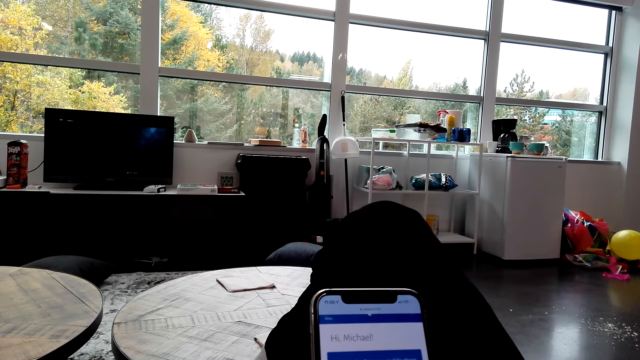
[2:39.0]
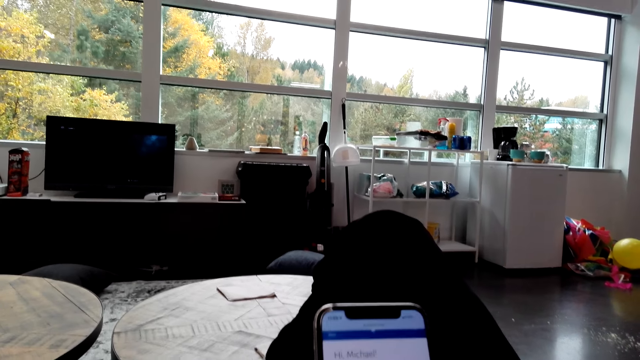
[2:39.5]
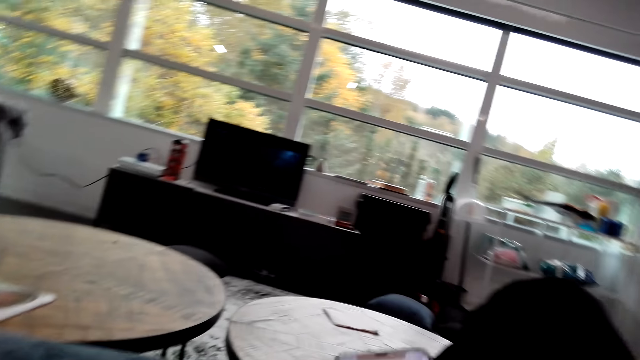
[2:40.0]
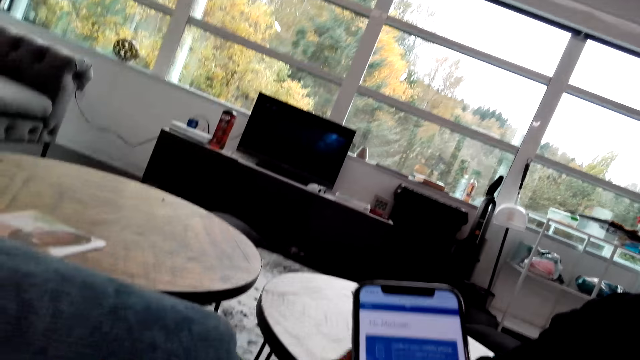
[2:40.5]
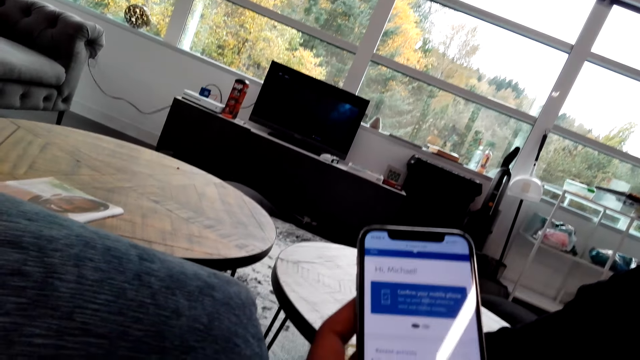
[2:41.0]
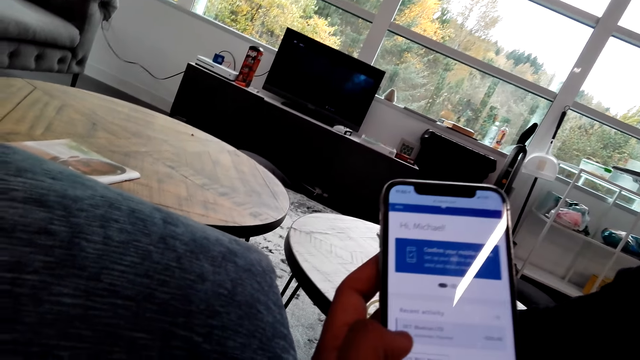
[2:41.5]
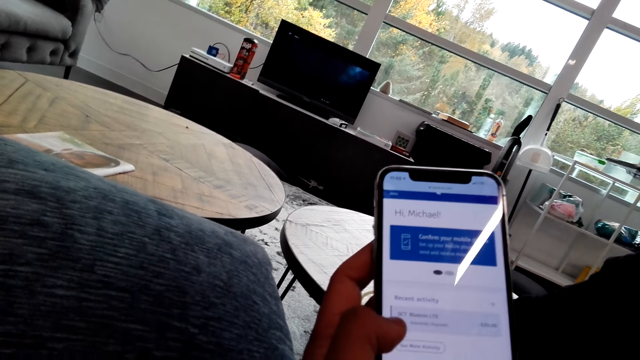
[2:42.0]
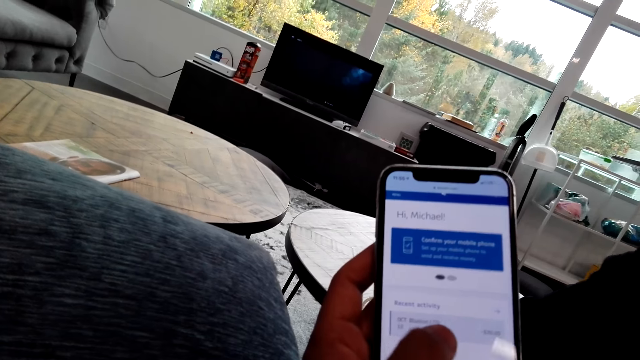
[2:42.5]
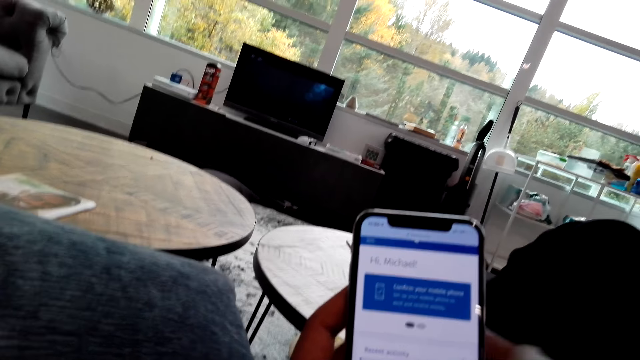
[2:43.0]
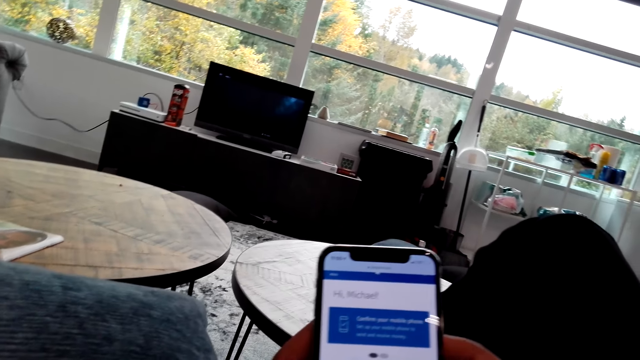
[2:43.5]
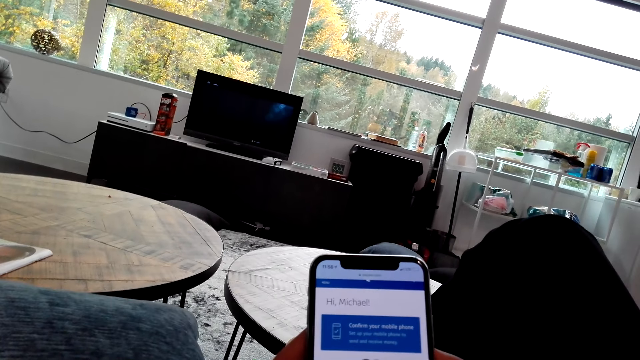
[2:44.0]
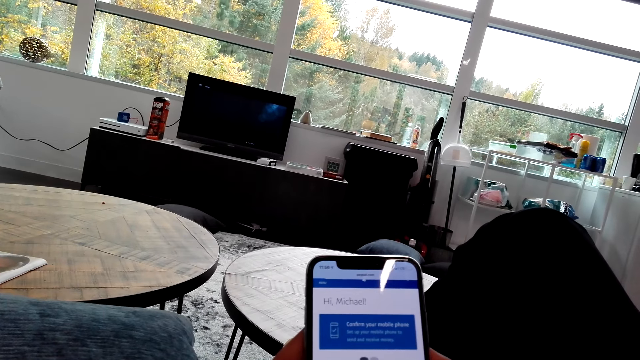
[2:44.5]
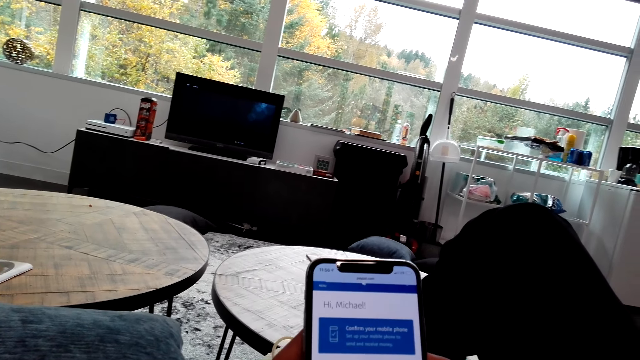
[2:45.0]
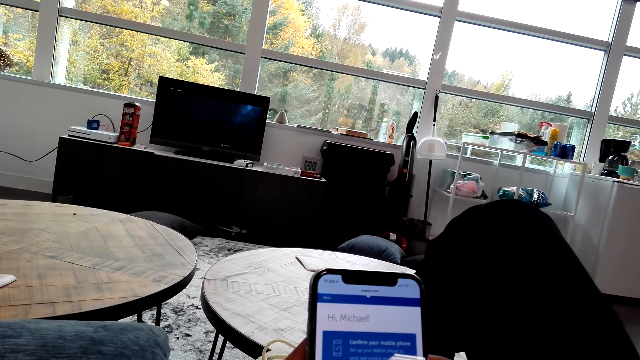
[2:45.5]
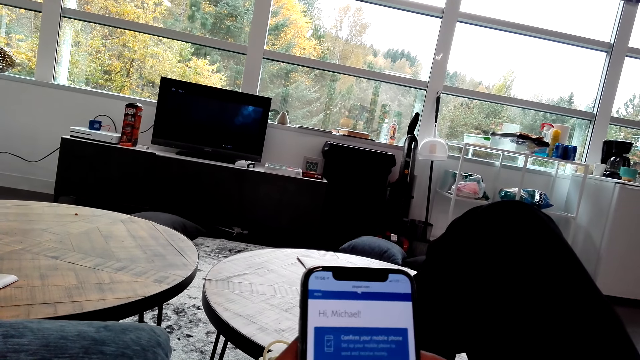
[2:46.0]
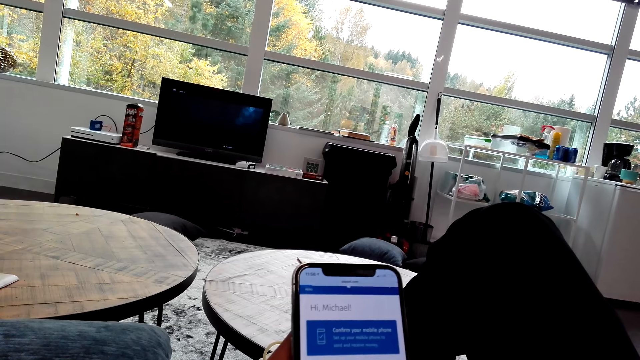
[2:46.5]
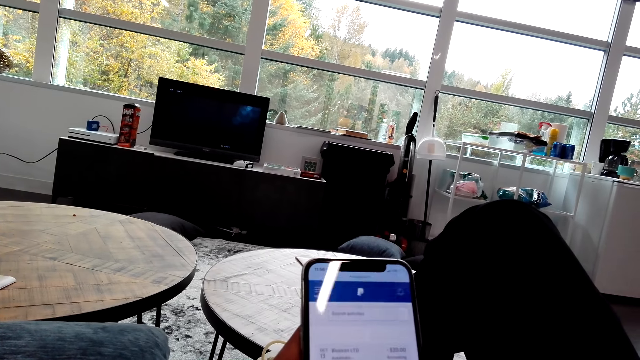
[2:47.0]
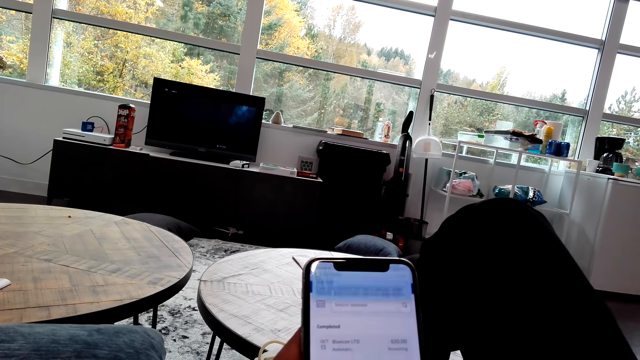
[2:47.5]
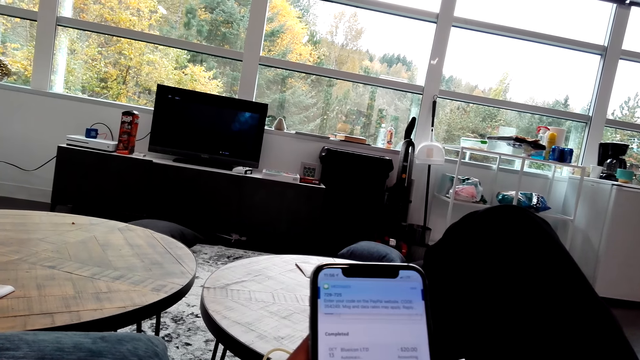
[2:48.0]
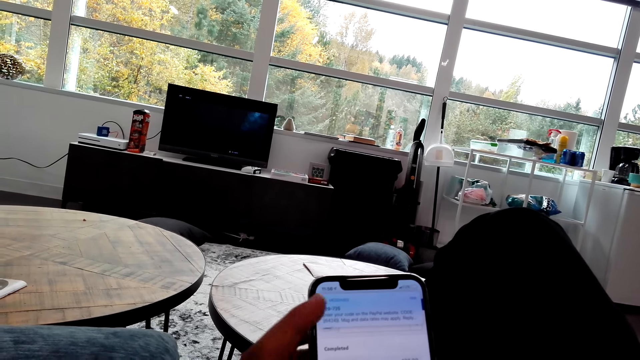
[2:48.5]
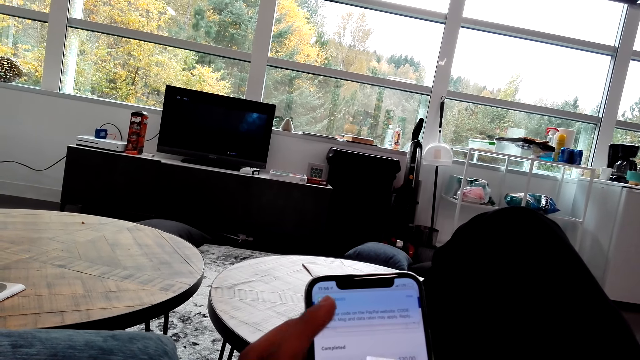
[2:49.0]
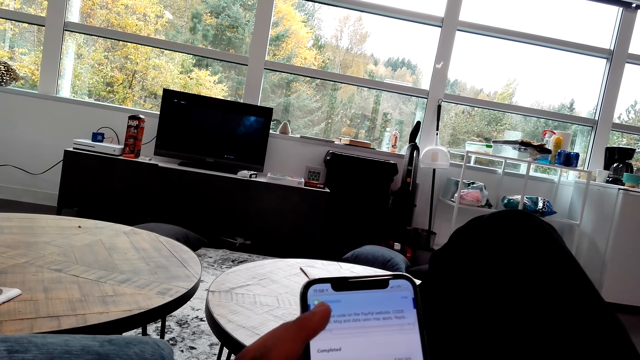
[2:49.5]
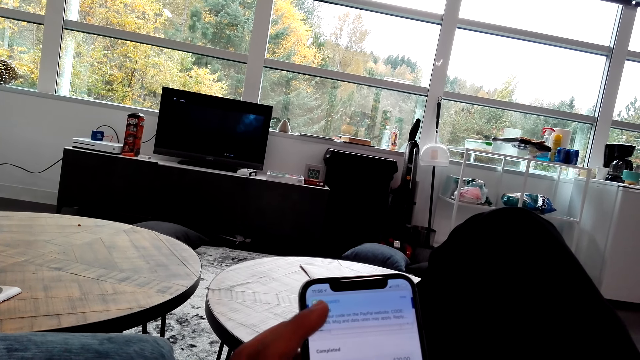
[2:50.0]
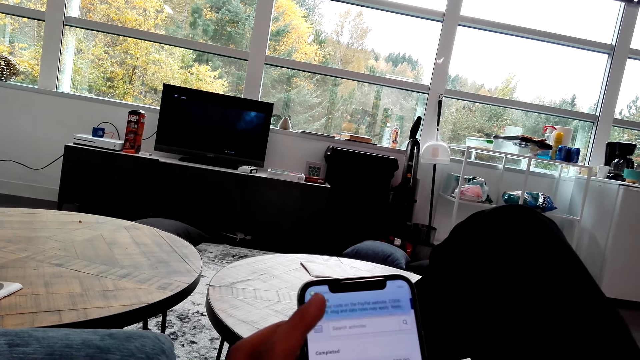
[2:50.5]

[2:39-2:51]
The camera wearer moves the phone and operates the phone. They move the right hand. They operate the phone.

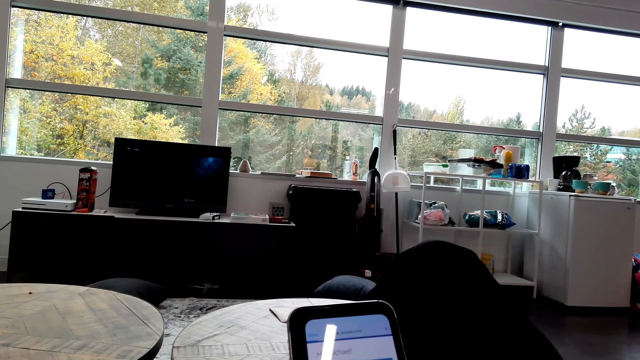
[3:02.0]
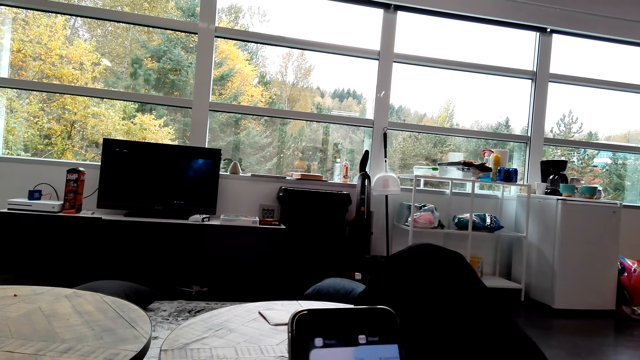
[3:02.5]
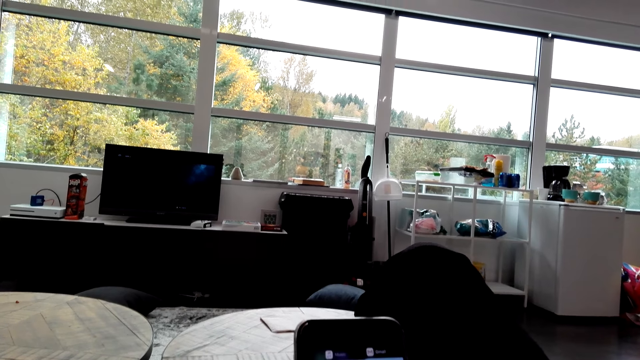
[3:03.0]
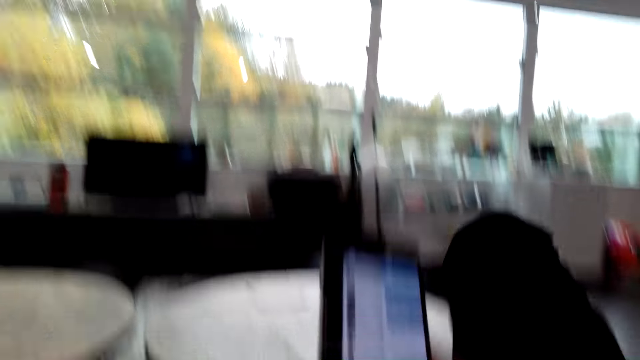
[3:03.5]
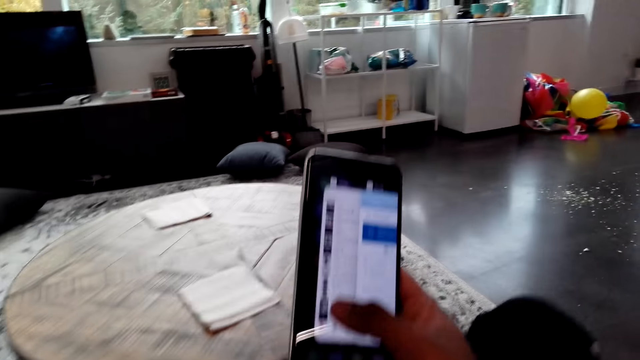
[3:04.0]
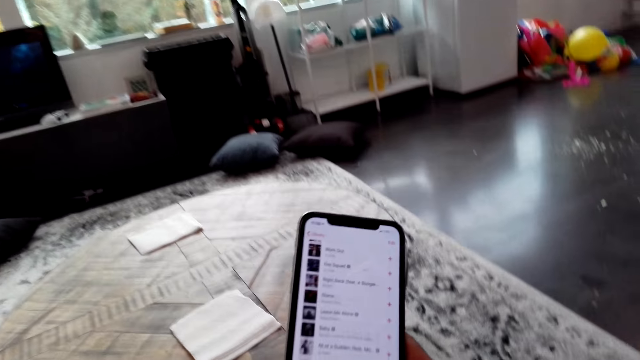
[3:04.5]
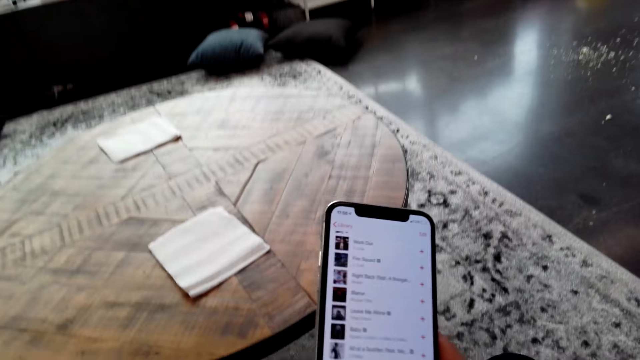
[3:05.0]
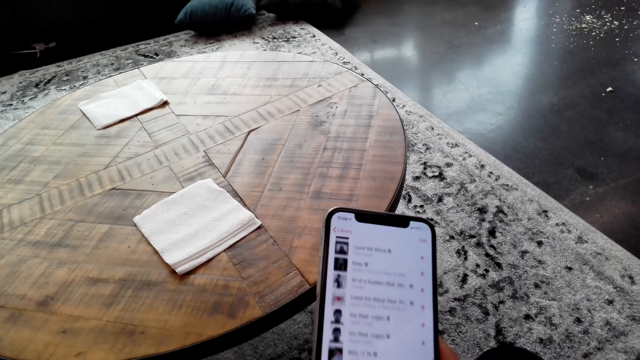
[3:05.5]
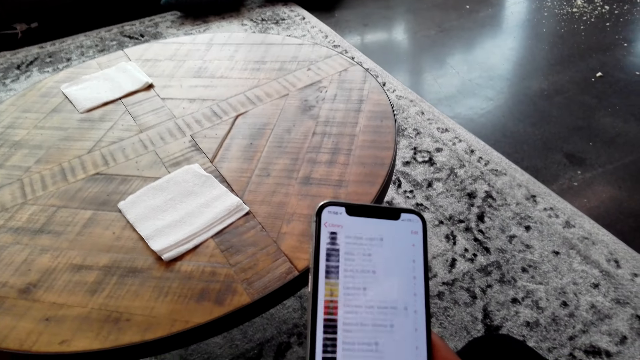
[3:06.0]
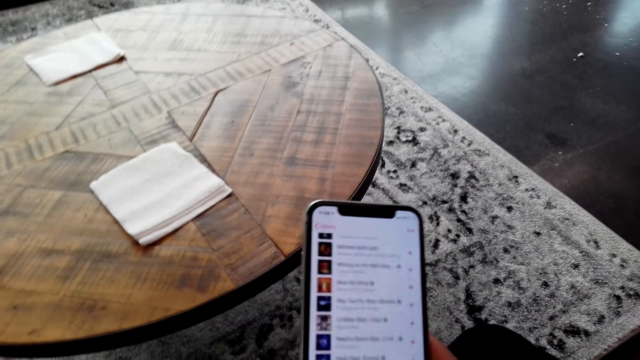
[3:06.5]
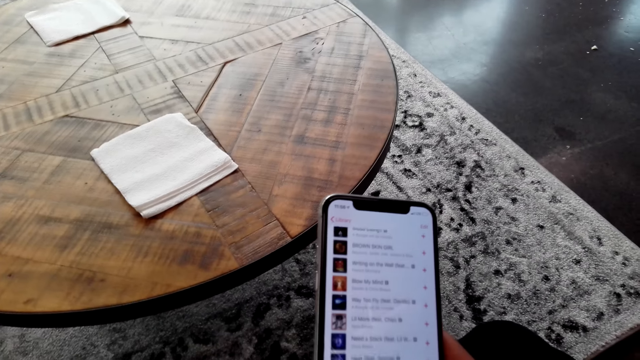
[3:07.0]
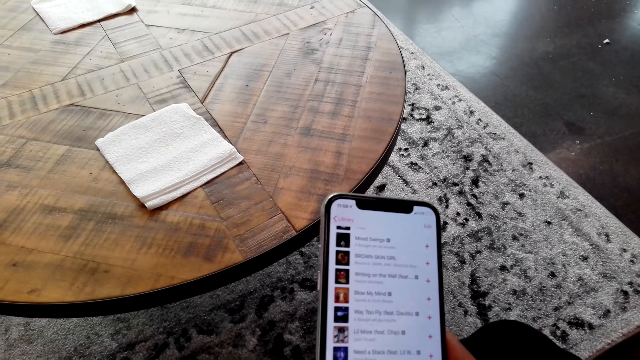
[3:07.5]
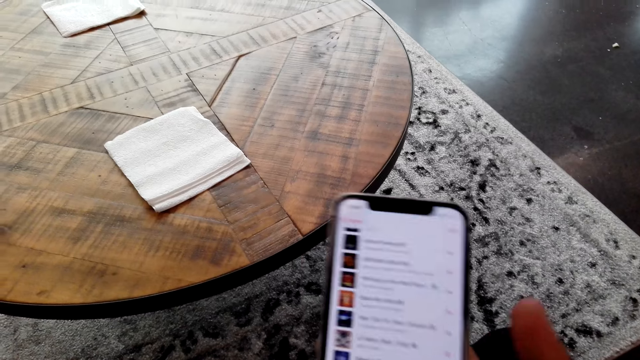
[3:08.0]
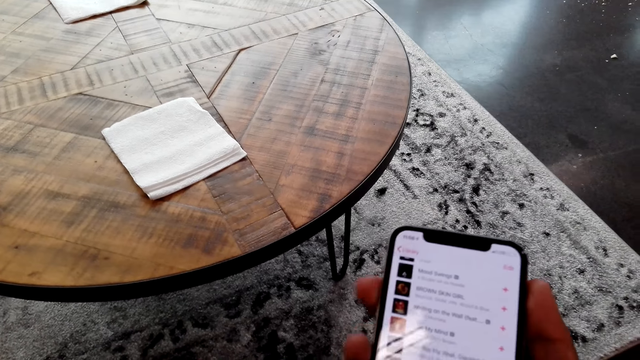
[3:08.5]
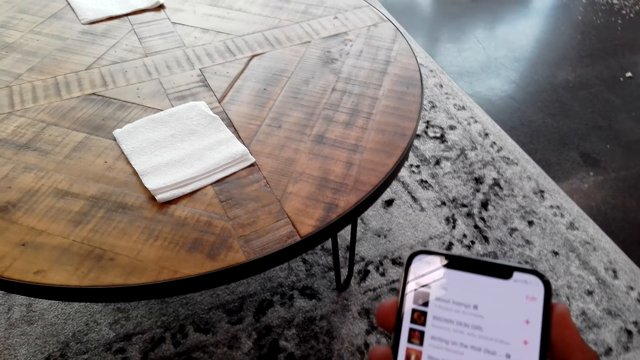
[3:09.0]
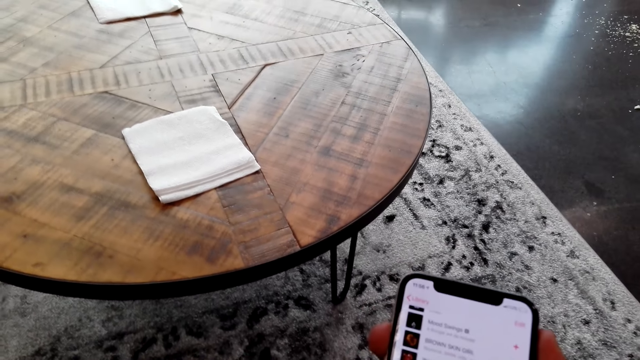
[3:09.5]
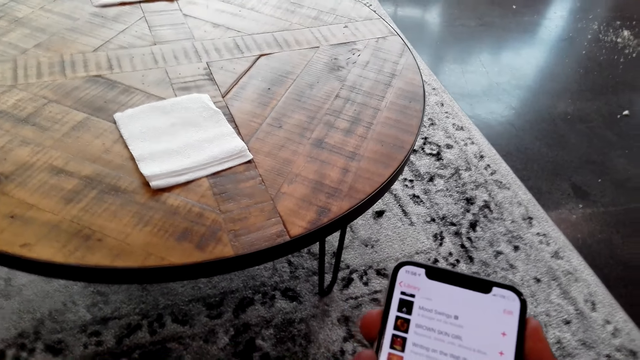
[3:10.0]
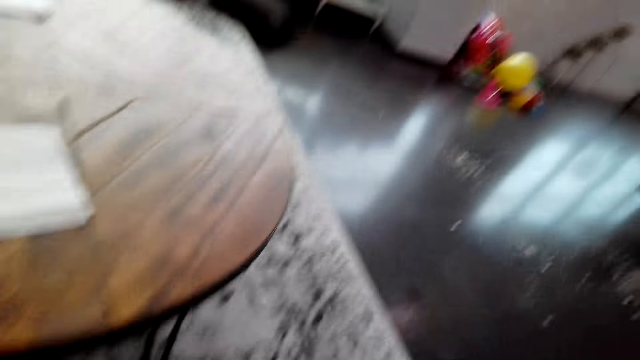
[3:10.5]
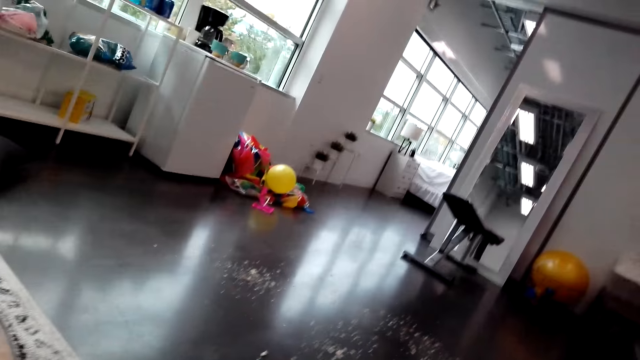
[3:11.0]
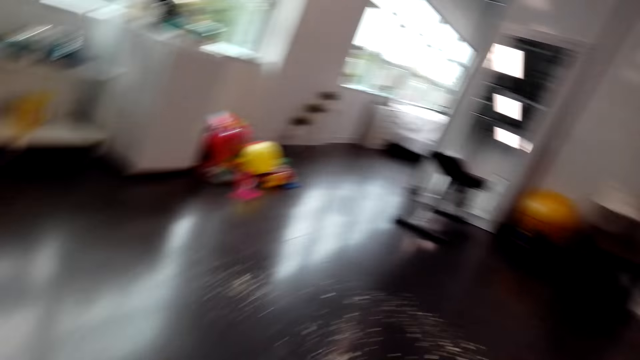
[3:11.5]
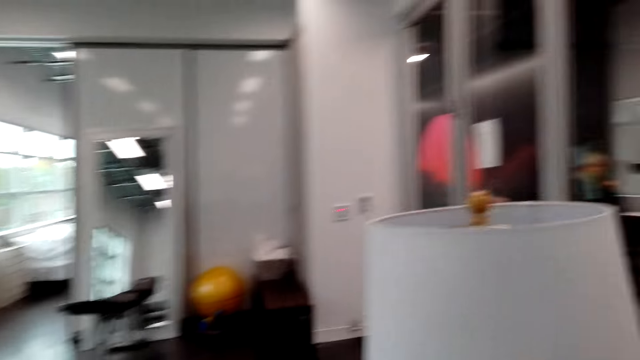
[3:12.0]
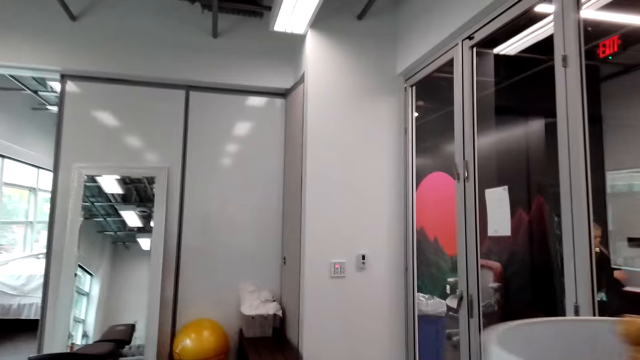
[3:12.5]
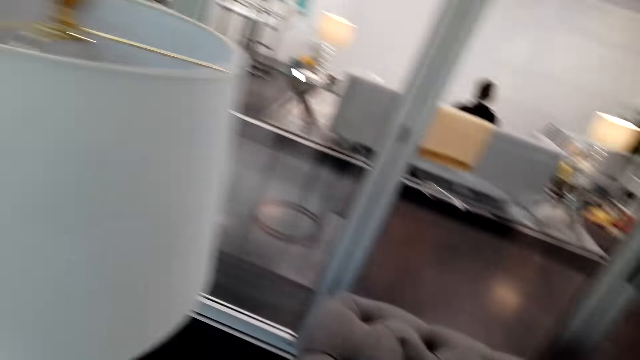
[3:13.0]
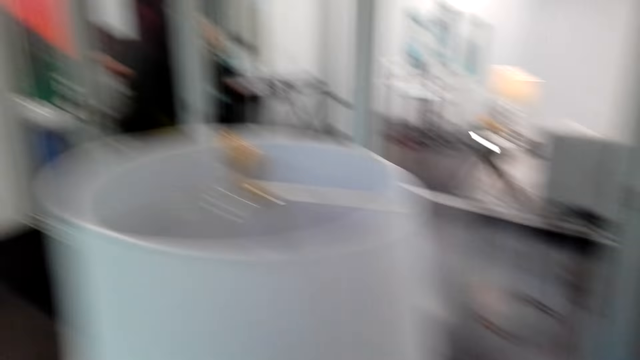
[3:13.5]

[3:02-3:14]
The camera wearer lifts the right leg. They look around and unfold the leg. They operate a phone. They scroll the phone. They scroll the phone again. They talk. They look around the house. They walk around. They look around.
